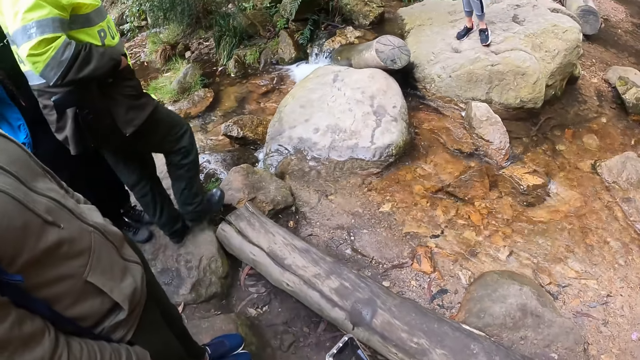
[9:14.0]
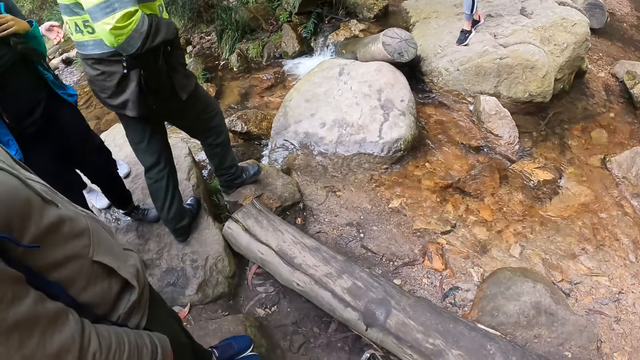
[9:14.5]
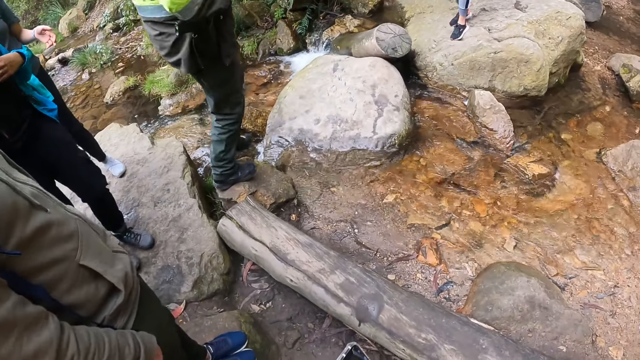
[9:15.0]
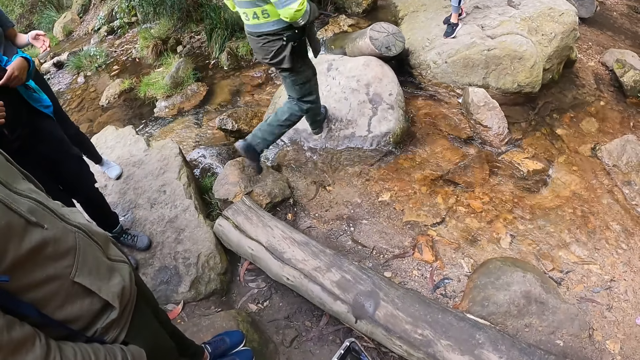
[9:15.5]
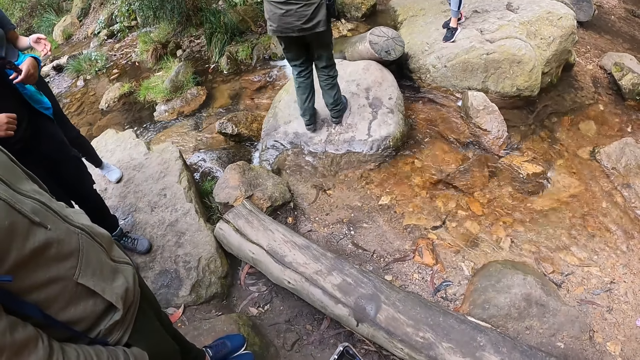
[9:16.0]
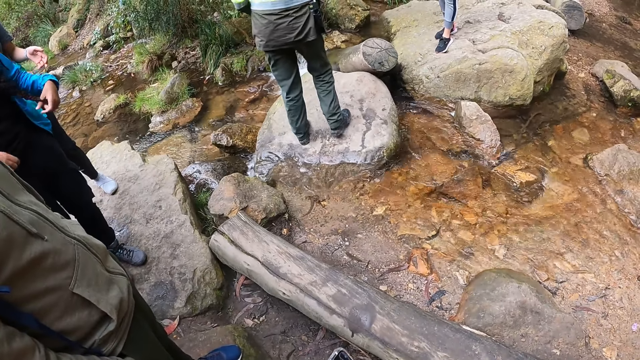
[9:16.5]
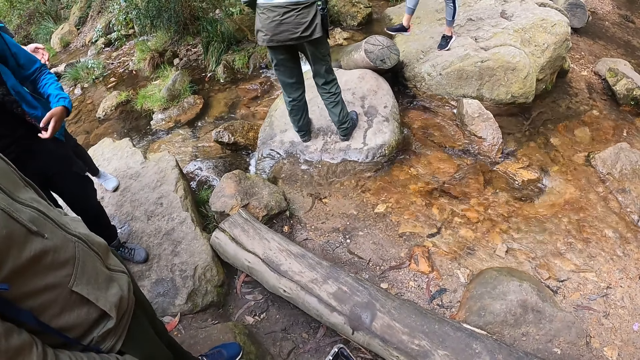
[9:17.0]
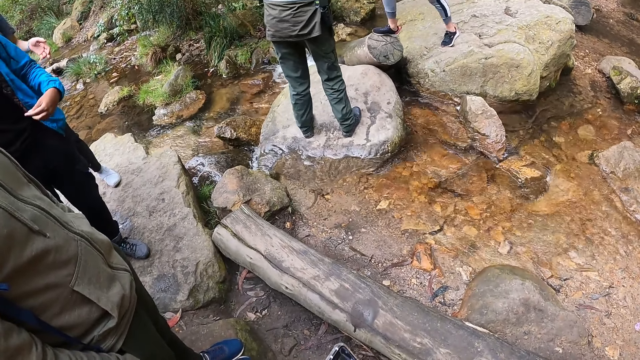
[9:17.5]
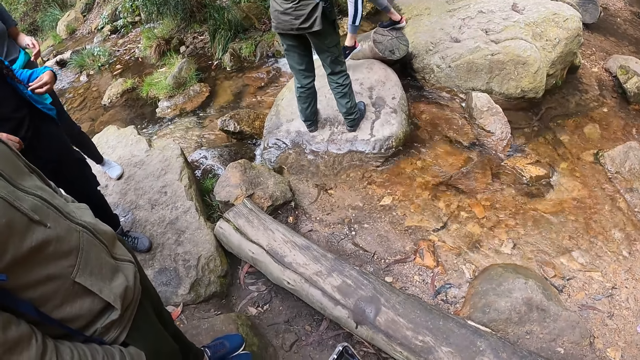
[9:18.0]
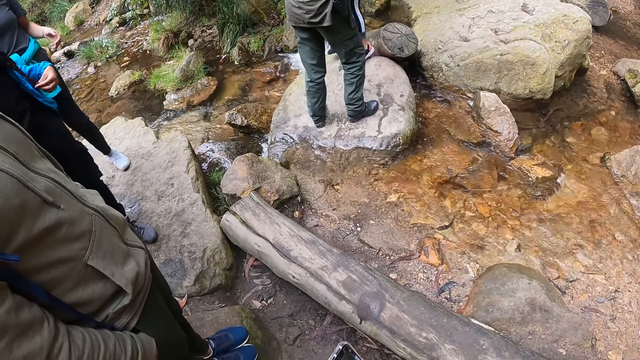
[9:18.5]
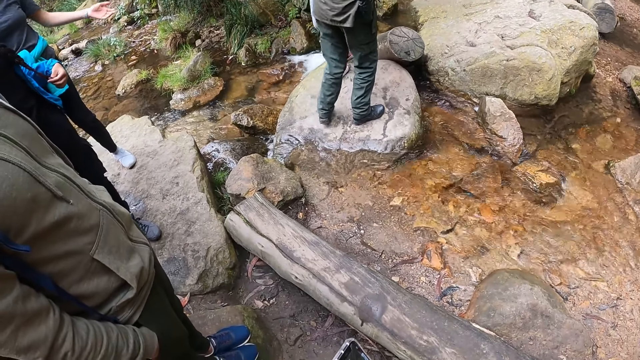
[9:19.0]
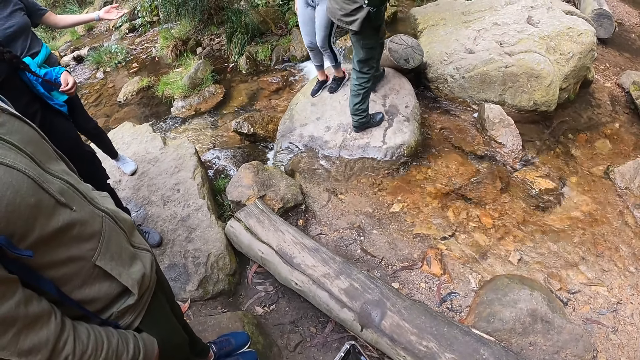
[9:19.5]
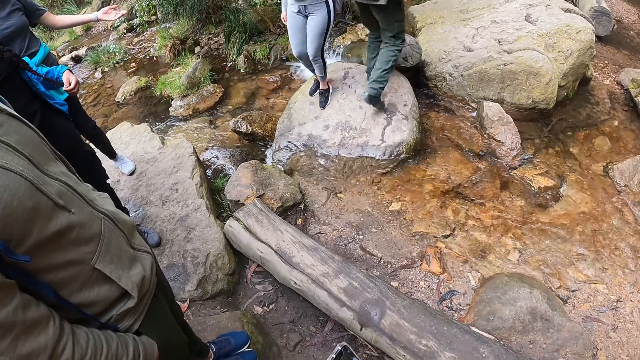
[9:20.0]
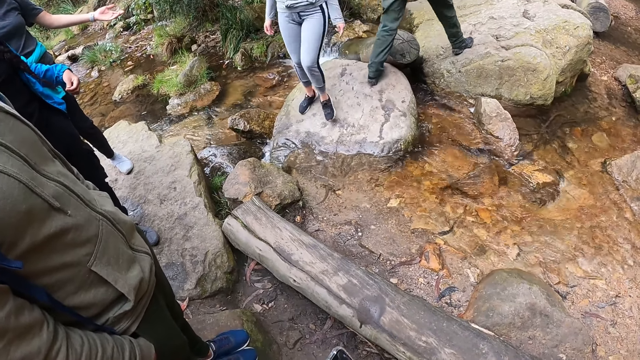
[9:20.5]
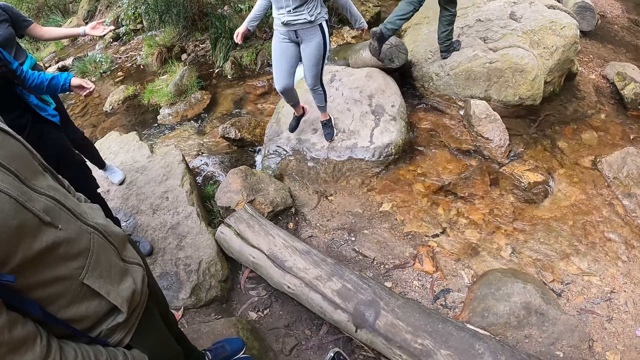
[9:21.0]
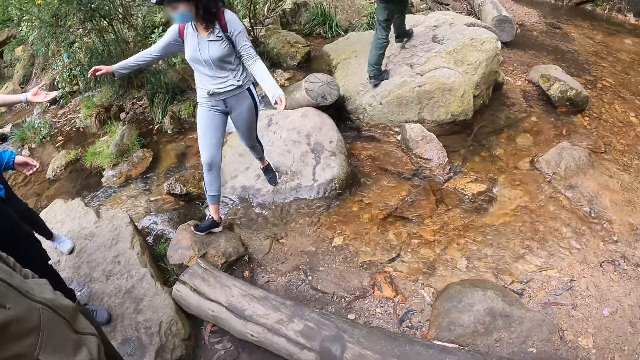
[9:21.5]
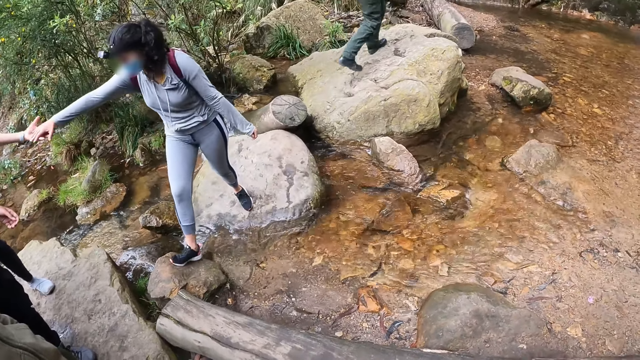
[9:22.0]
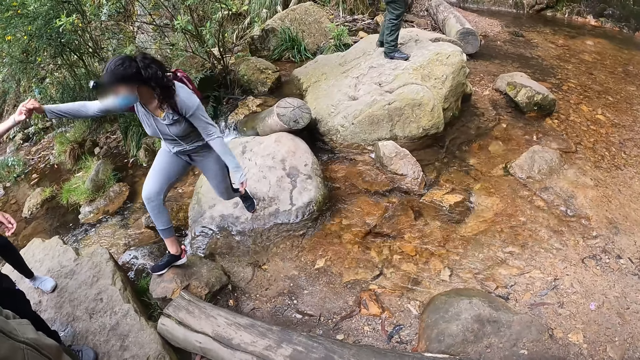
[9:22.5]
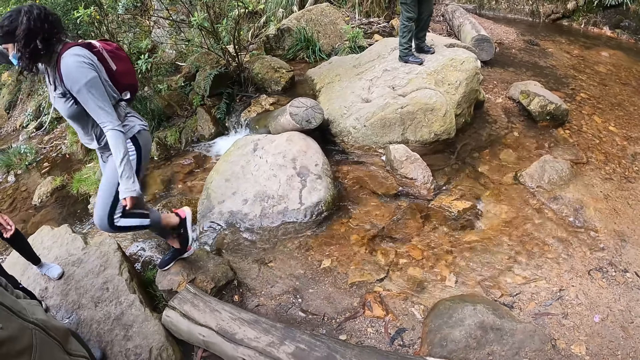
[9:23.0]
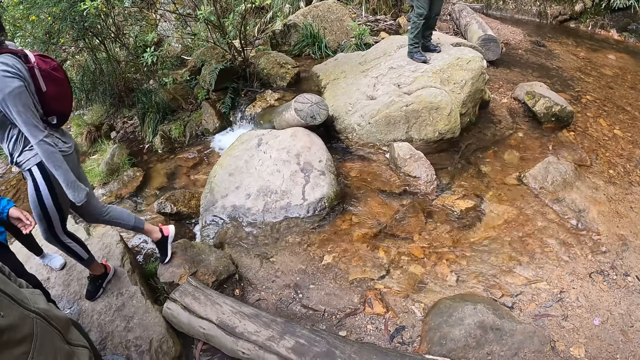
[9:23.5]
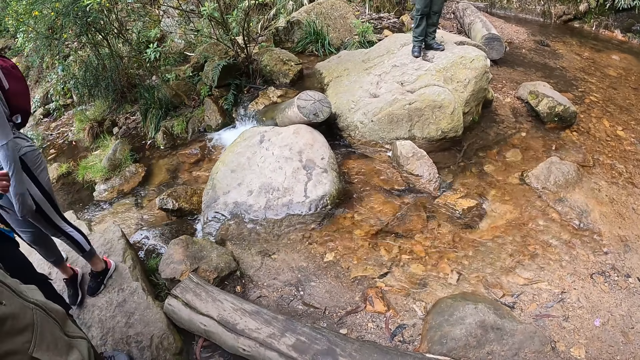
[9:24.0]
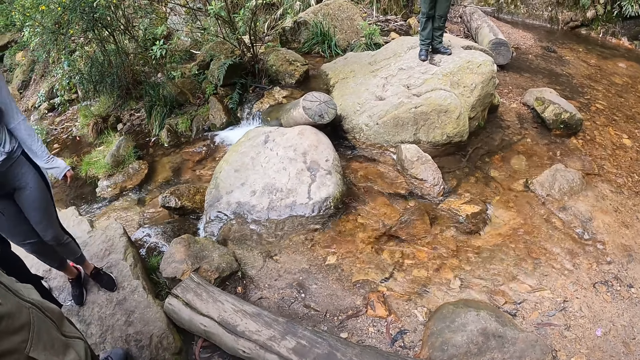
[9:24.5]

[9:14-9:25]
The camera wearer moves the phone. They hold the phone. A person pulls another person.

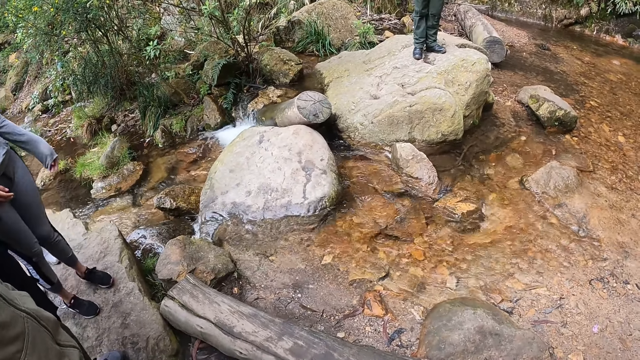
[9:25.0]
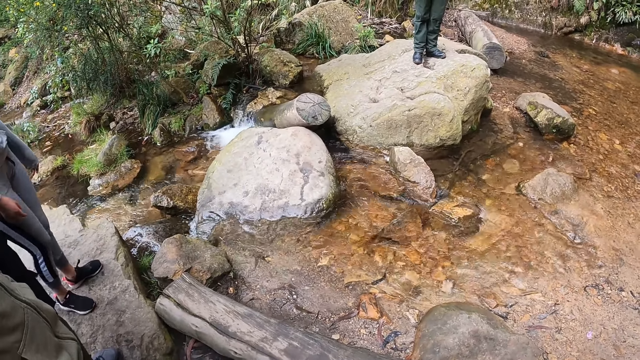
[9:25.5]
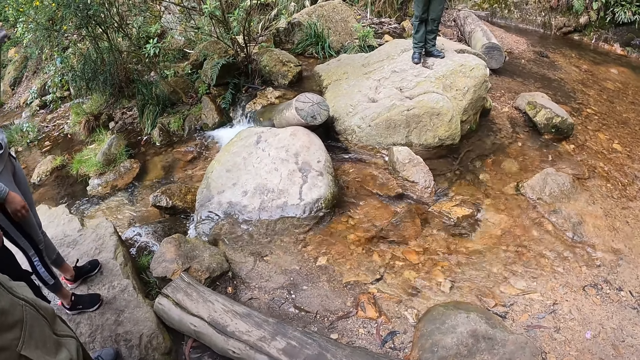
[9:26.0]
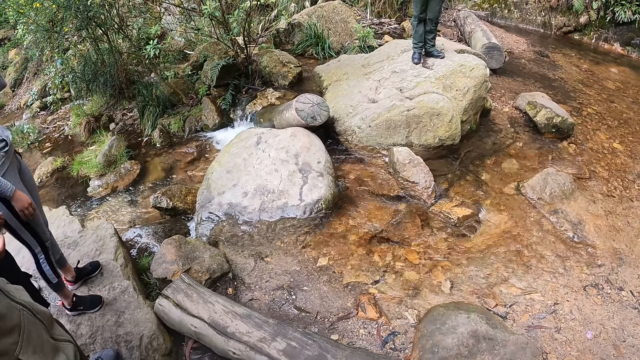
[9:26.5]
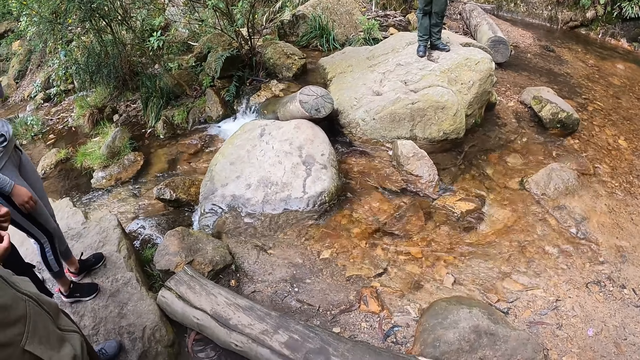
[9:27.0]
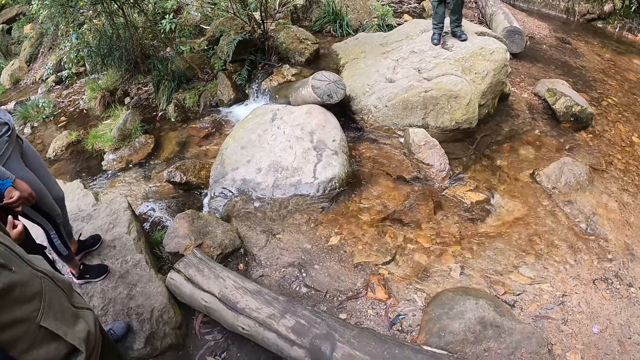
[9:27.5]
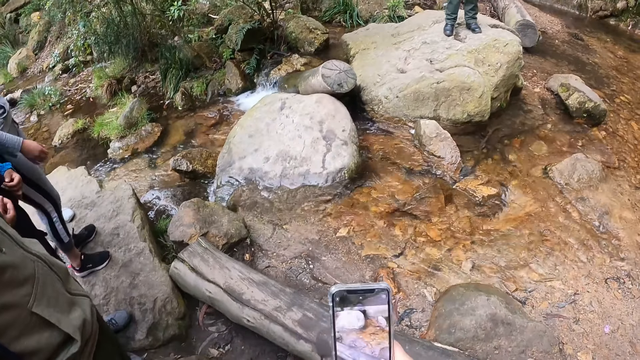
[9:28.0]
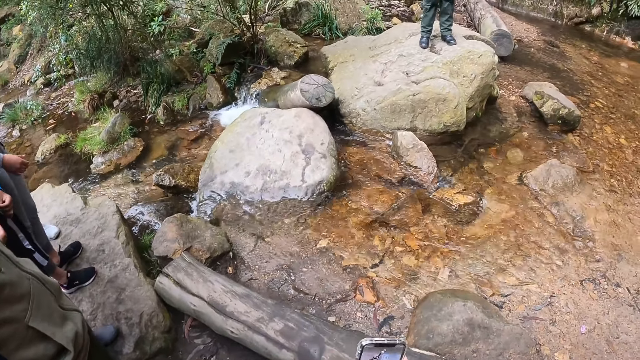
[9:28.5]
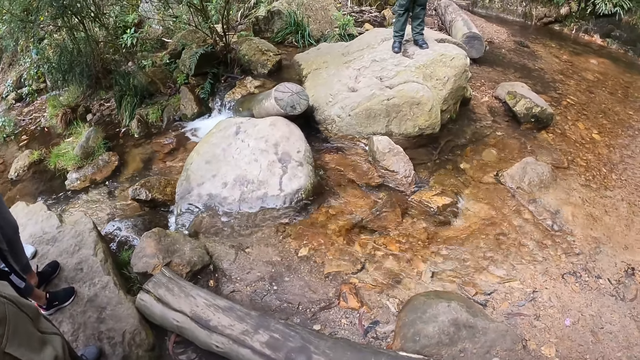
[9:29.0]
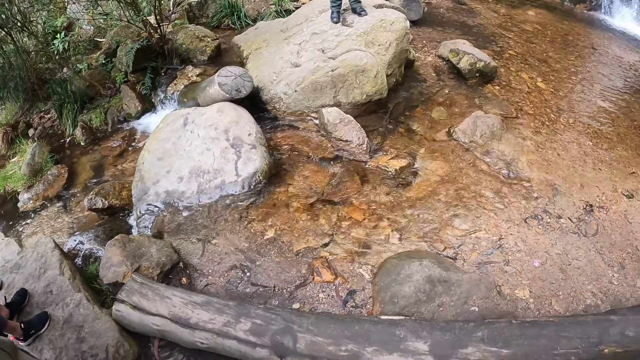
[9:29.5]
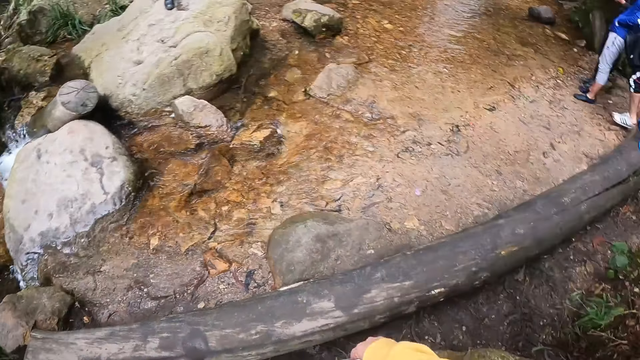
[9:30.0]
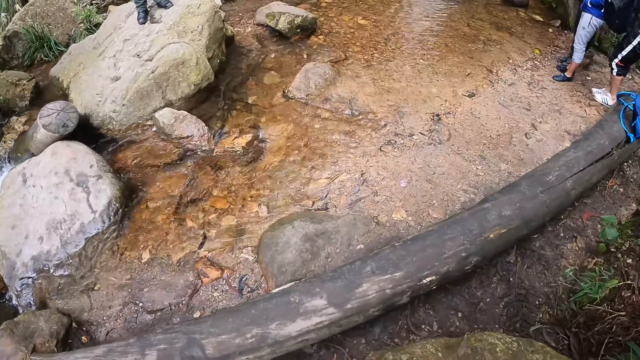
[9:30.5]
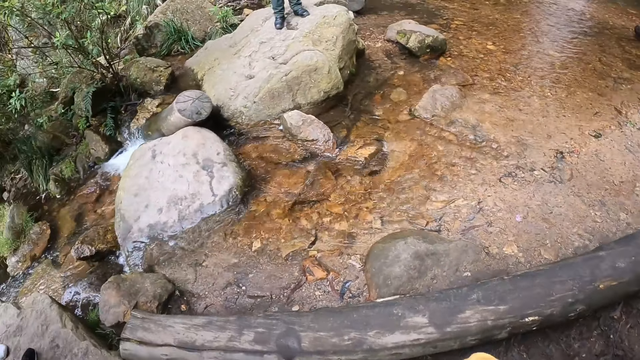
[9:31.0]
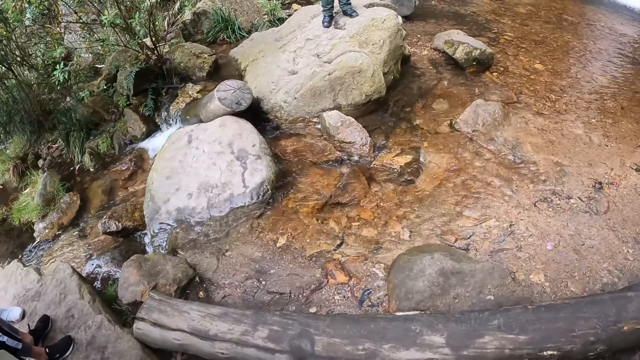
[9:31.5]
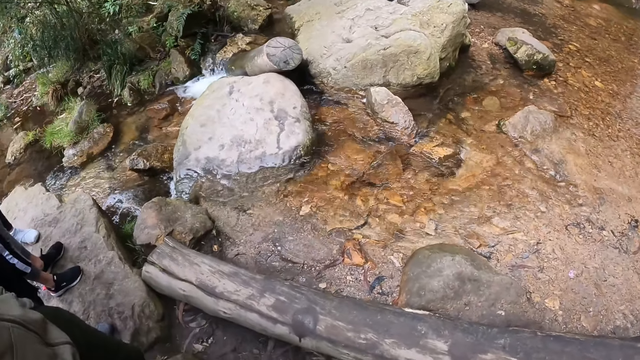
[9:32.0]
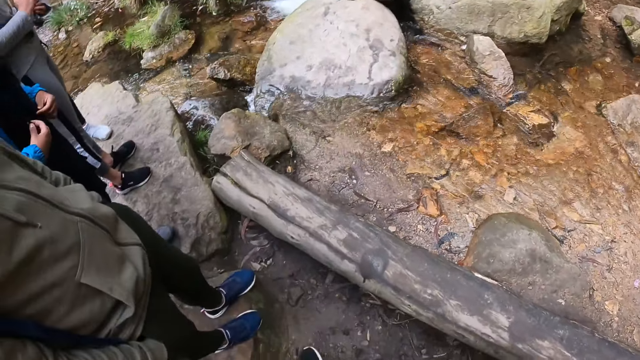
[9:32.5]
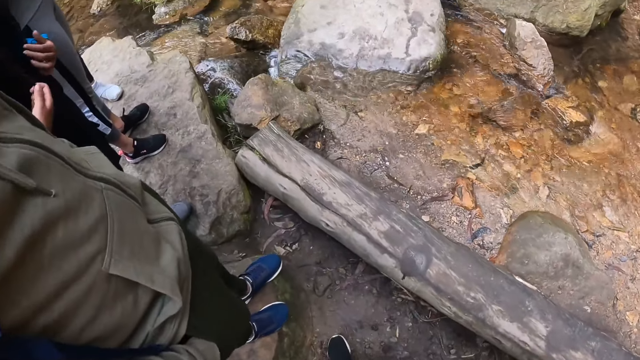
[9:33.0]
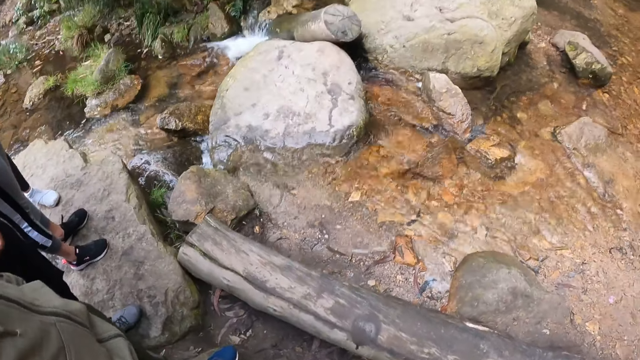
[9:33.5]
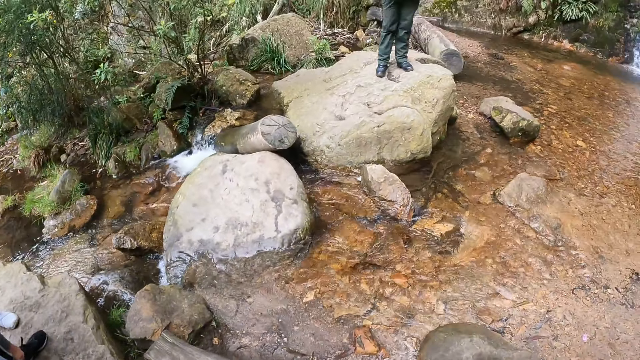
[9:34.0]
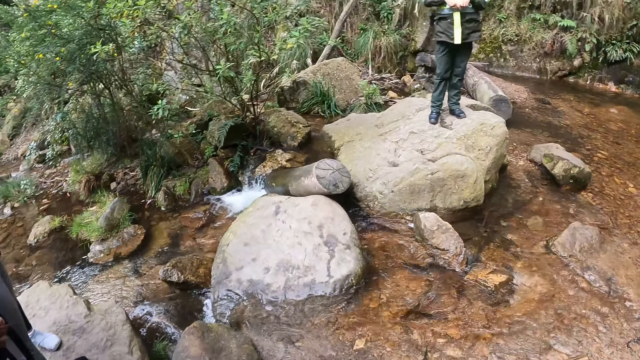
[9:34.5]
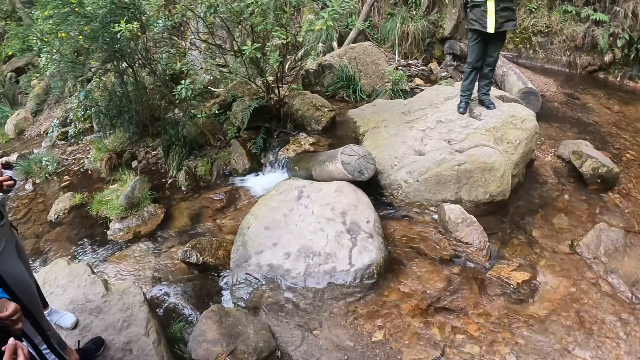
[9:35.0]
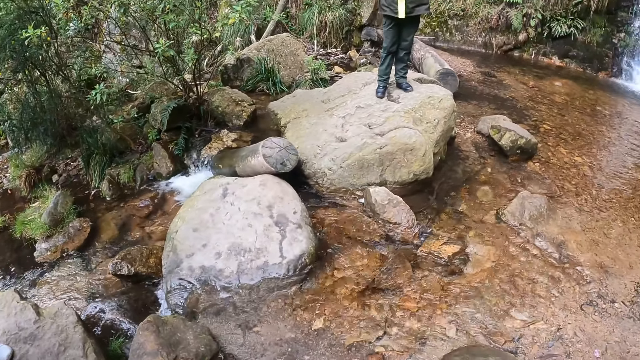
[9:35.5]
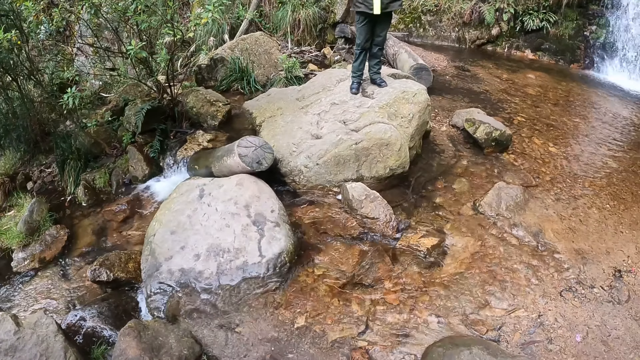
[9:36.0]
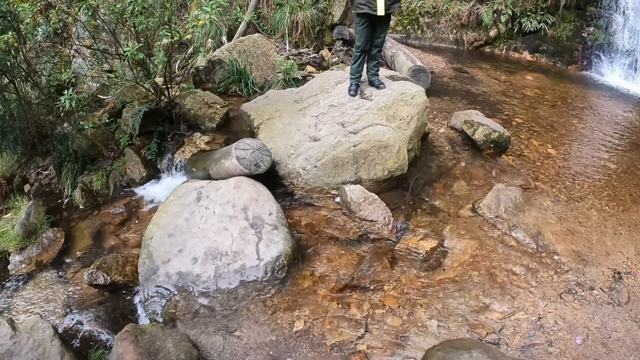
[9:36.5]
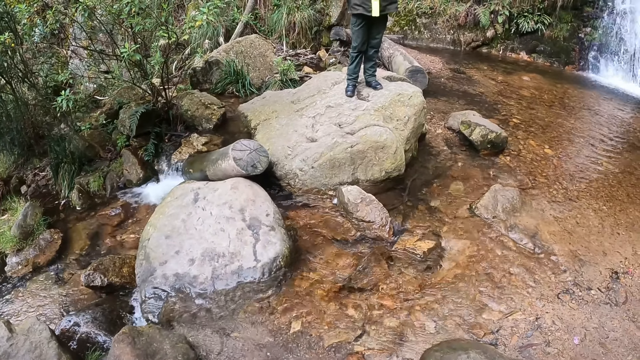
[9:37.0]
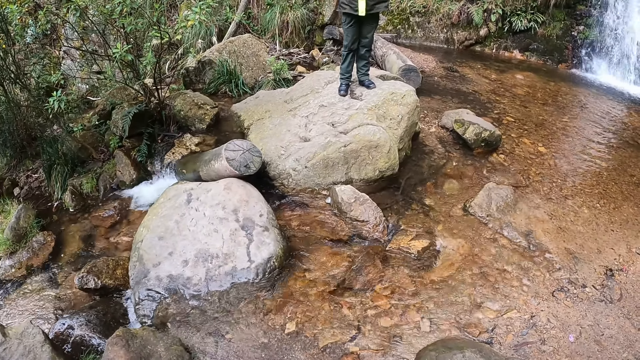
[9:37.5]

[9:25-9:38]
The camera wearer looks on the water. They look around.
